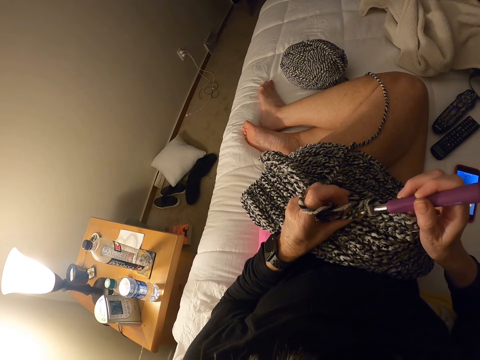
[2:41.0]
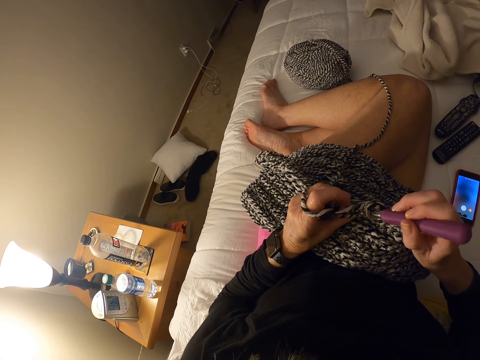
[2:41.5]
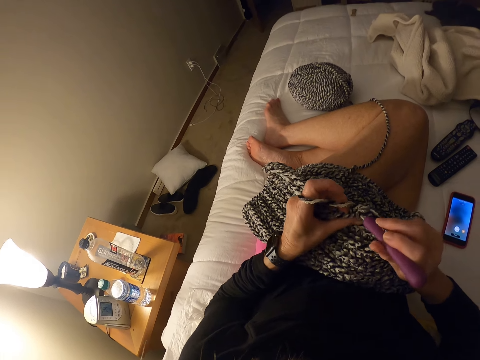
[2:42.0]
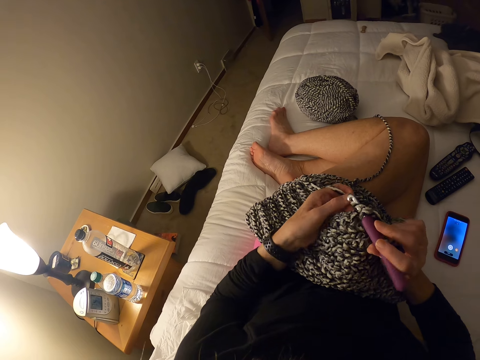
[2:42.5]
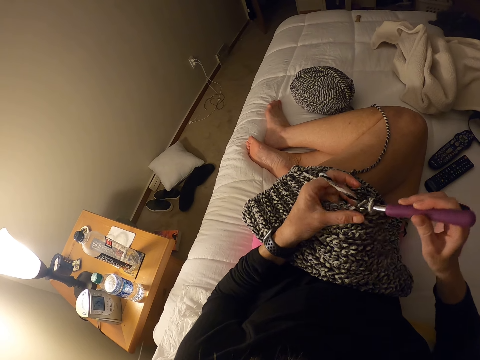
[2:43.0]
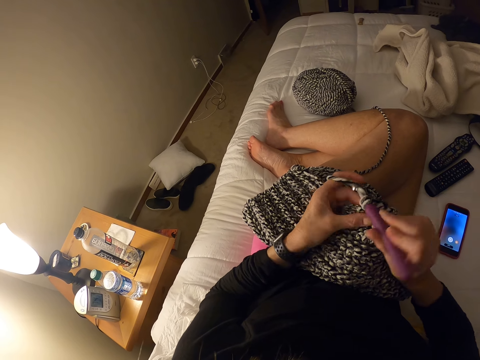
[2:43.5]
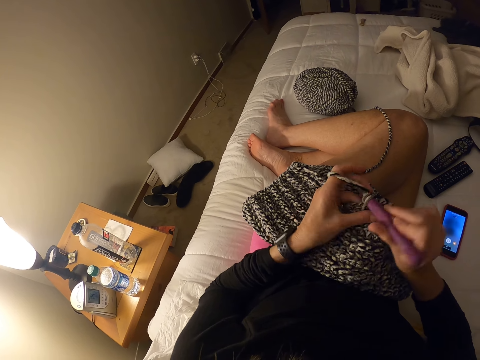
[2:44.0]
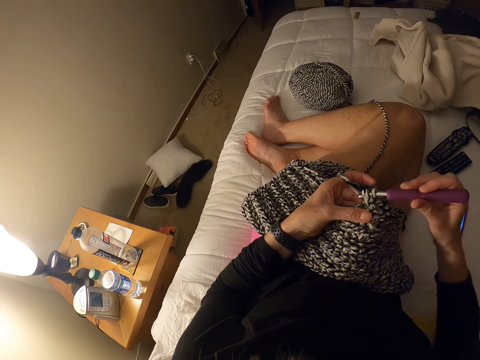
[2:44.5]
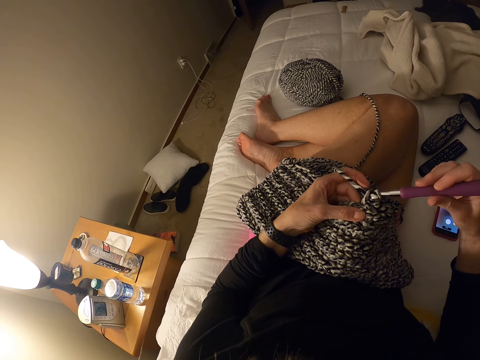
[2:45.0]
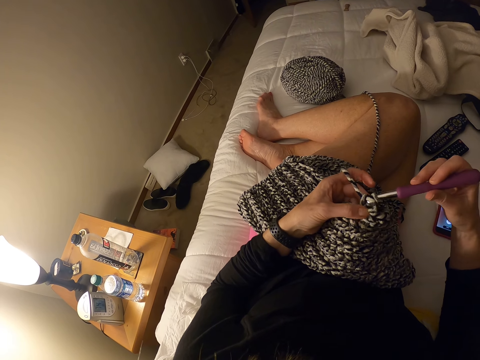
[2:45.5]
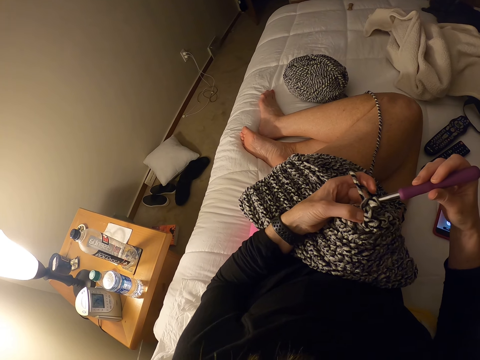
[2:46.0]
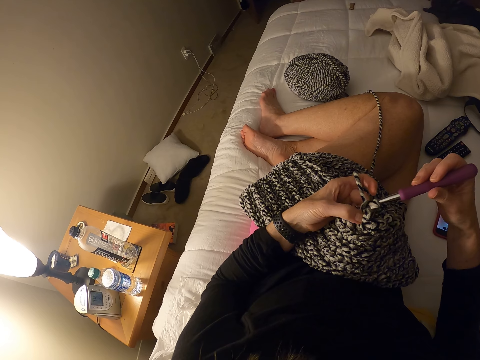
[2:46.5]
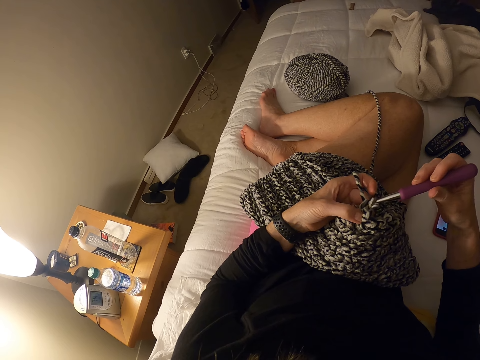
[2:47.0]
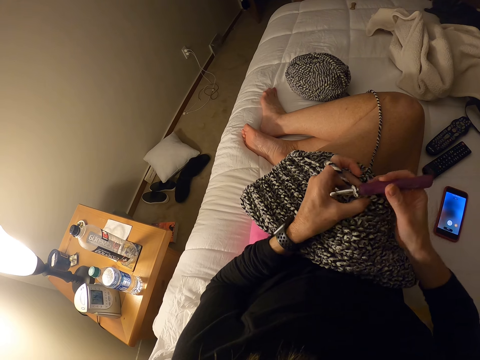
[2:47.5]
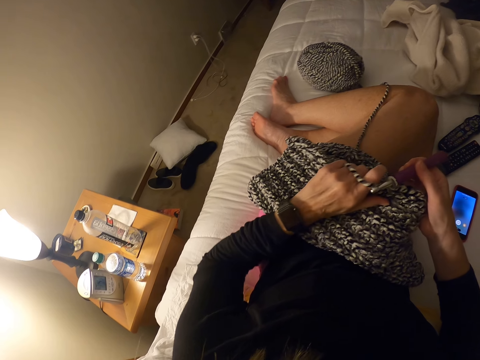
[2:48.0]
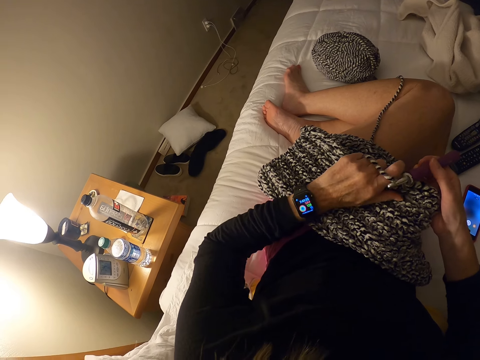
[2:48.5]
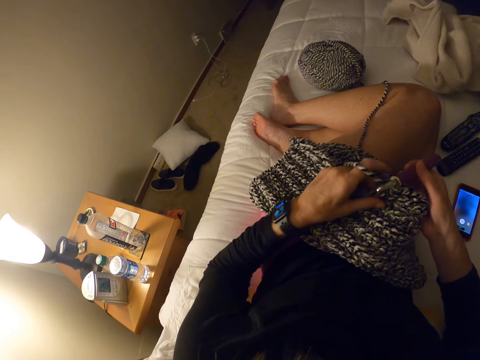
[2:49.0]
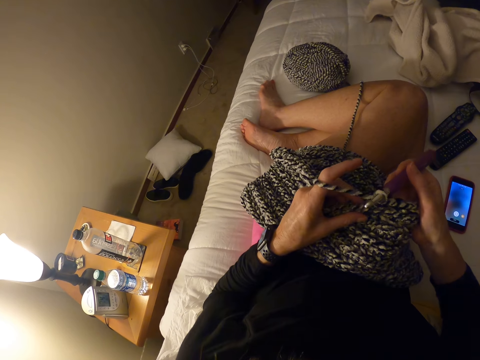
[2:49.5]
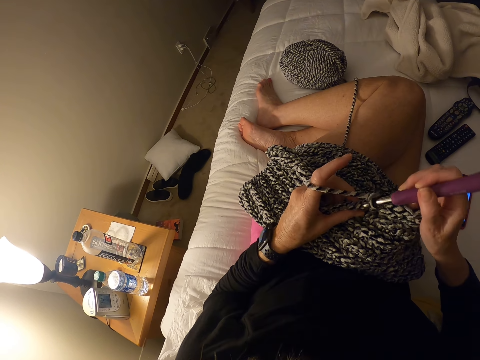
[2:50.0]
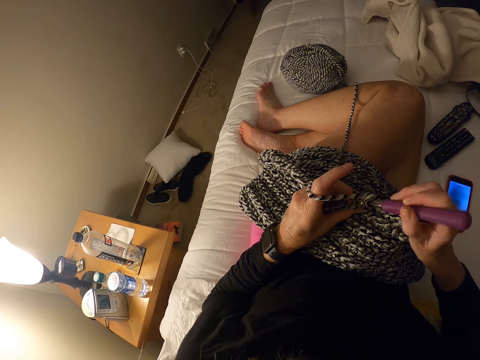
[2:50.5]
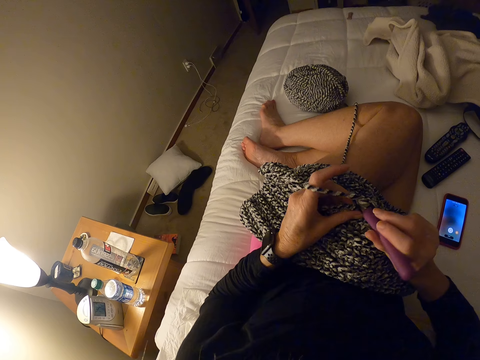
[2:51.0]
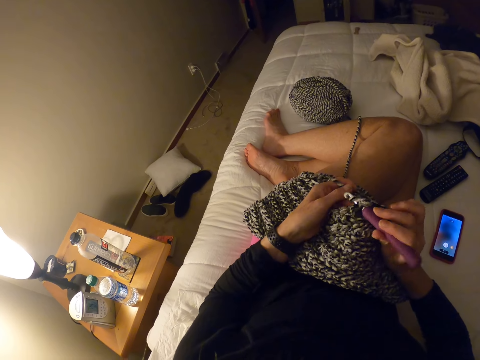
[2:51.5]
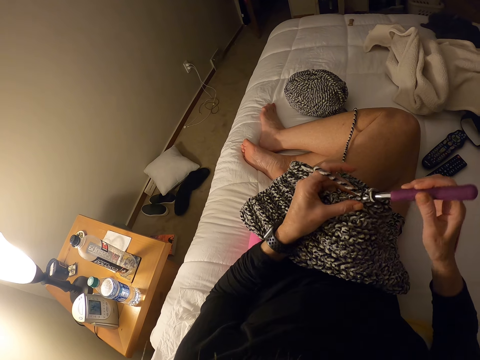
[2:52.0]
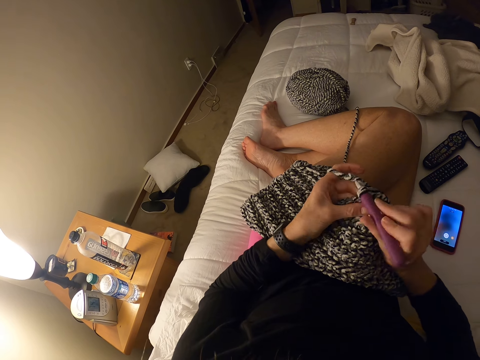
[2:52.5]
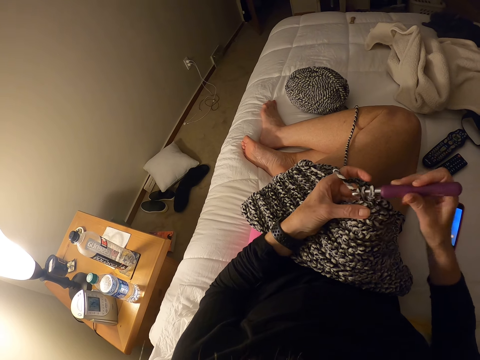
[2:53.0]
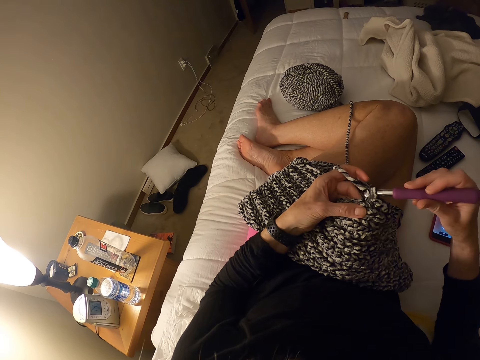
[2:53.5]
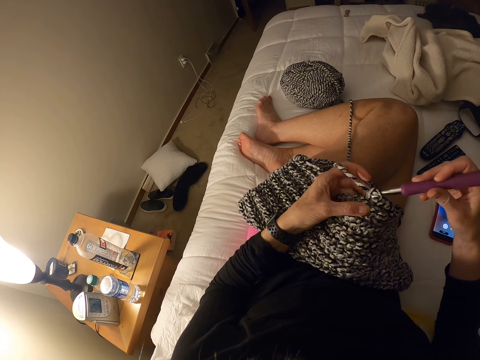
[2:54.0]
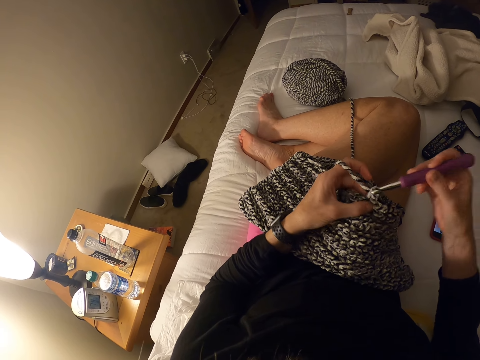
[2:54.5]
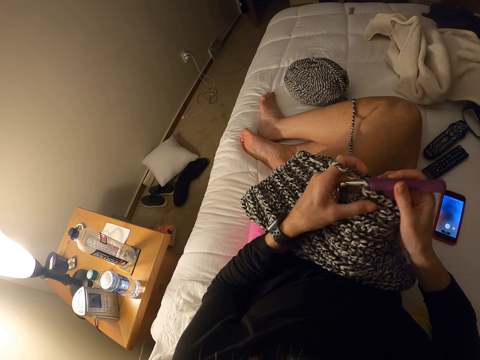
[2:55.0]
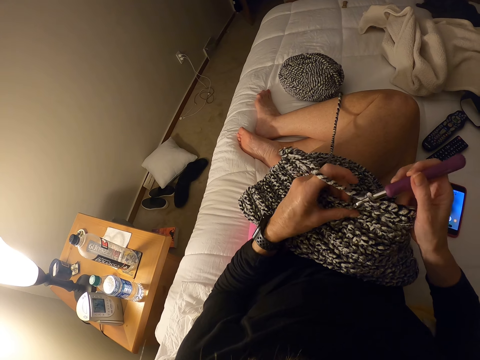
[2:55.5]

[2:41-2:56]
The camera wearer looks at the smart watch. She turns on her wrist watch. She knits the fabric with a crochet hook.

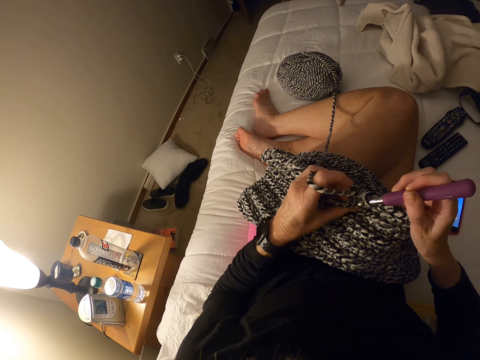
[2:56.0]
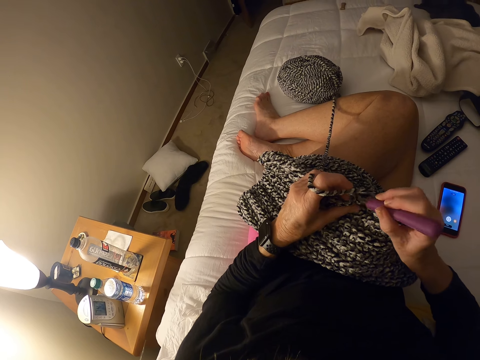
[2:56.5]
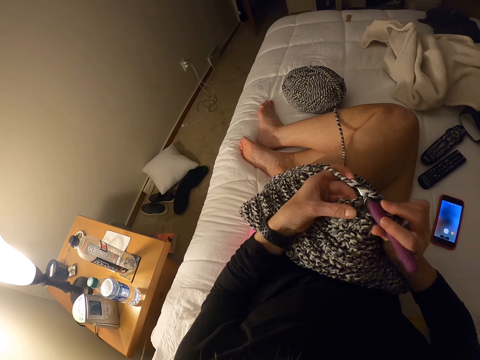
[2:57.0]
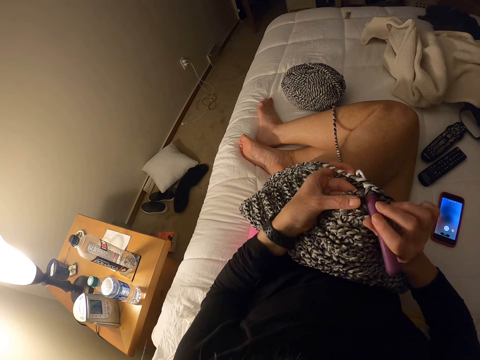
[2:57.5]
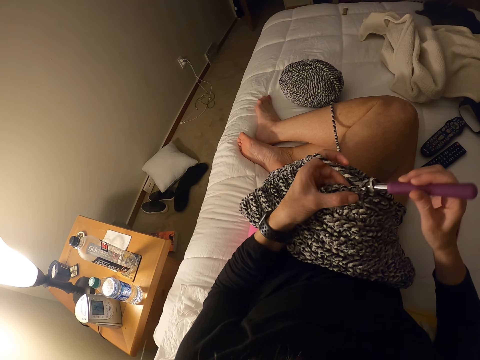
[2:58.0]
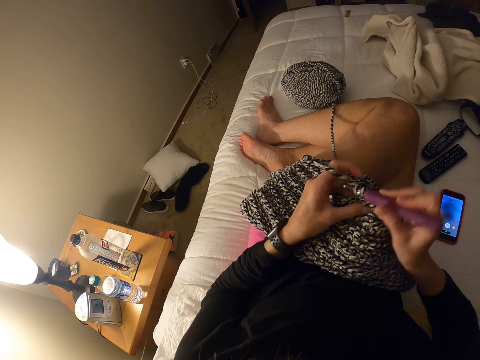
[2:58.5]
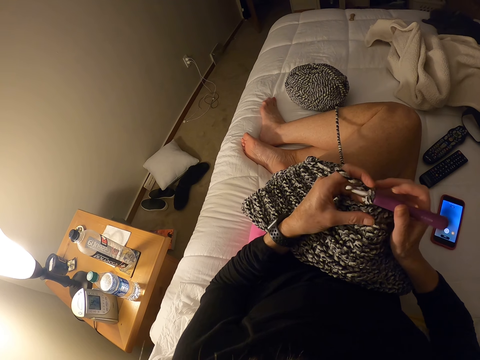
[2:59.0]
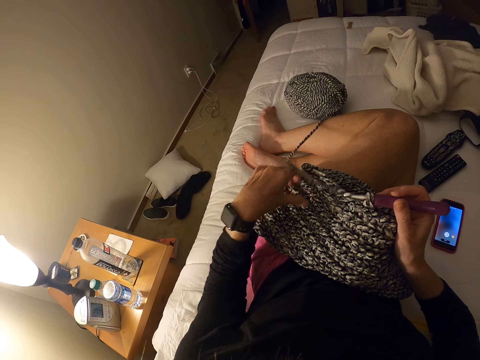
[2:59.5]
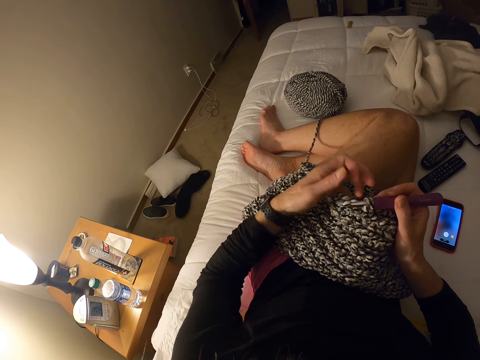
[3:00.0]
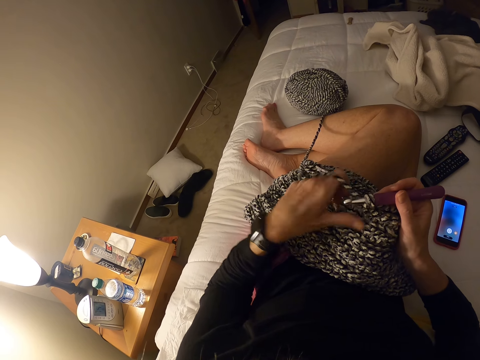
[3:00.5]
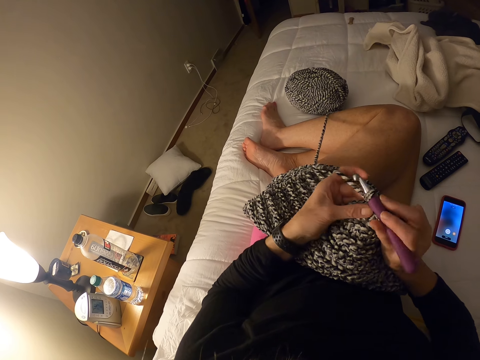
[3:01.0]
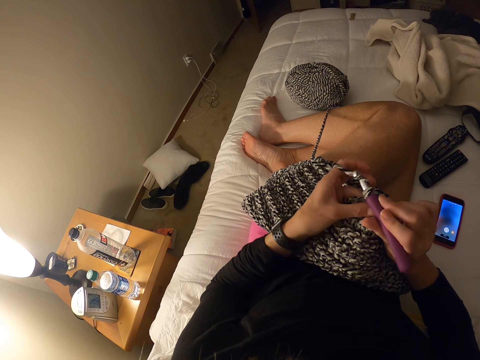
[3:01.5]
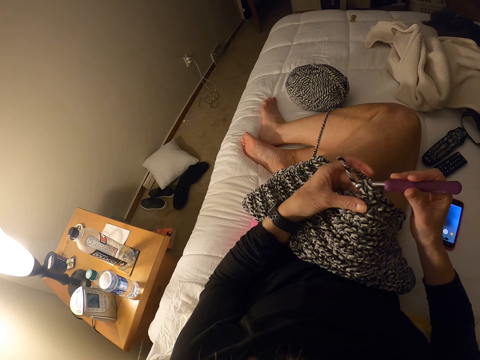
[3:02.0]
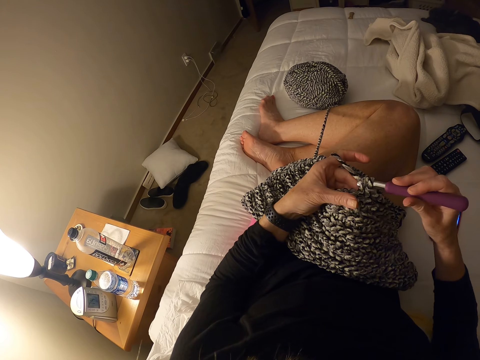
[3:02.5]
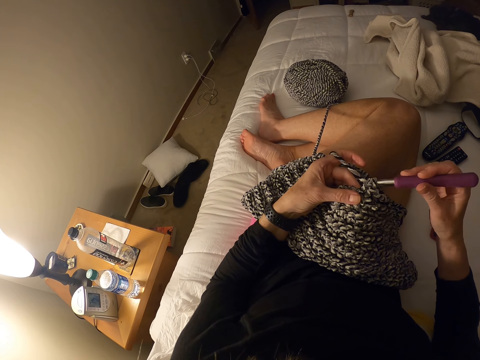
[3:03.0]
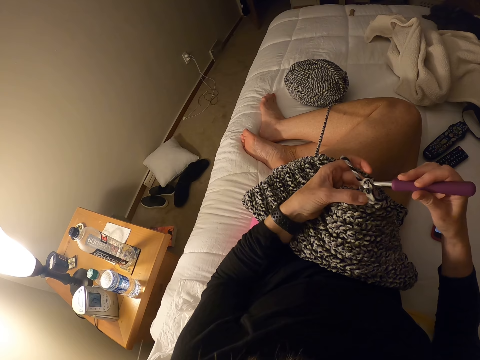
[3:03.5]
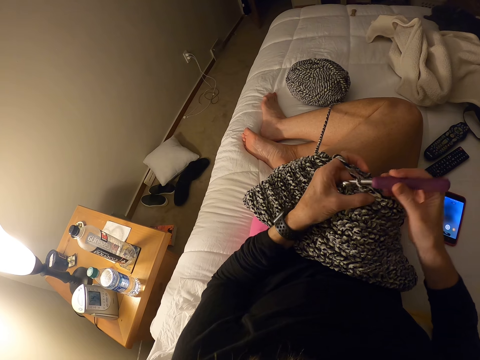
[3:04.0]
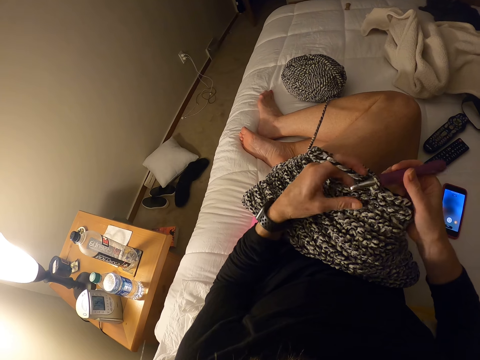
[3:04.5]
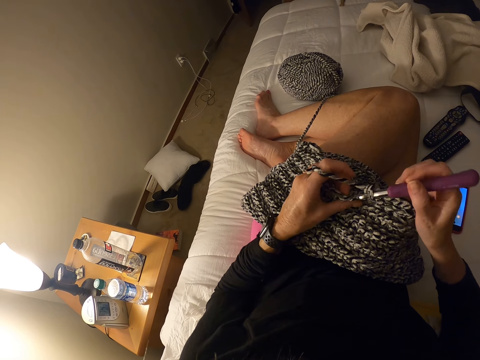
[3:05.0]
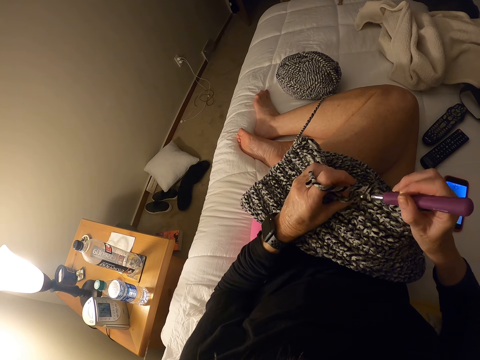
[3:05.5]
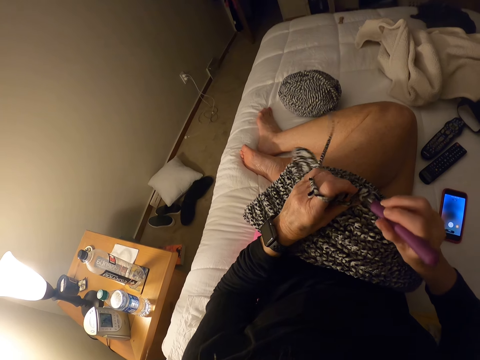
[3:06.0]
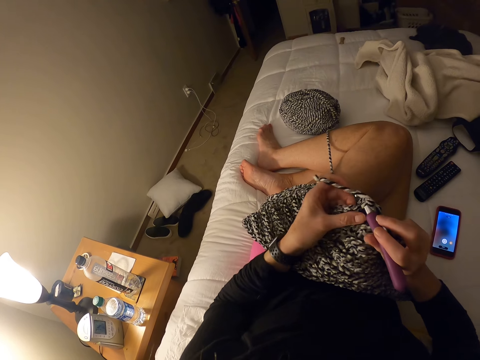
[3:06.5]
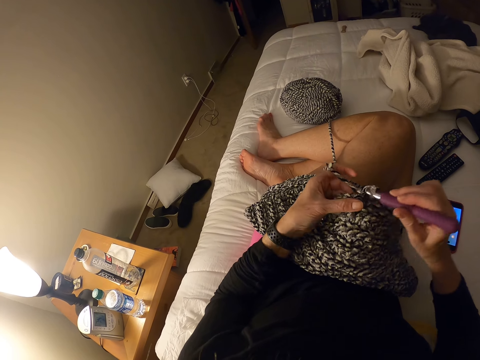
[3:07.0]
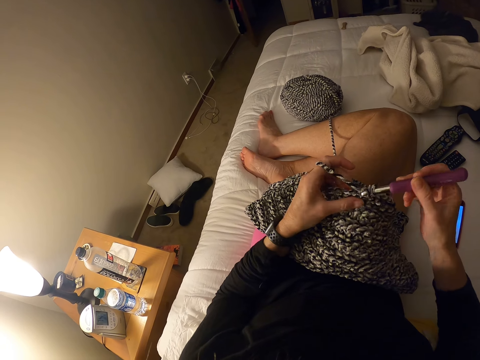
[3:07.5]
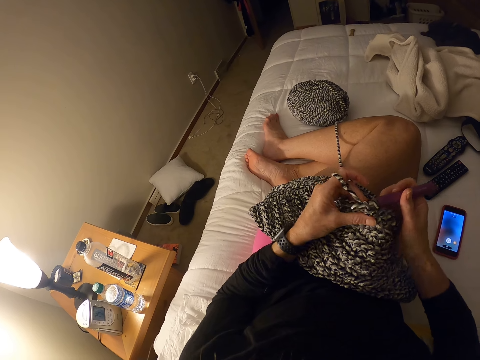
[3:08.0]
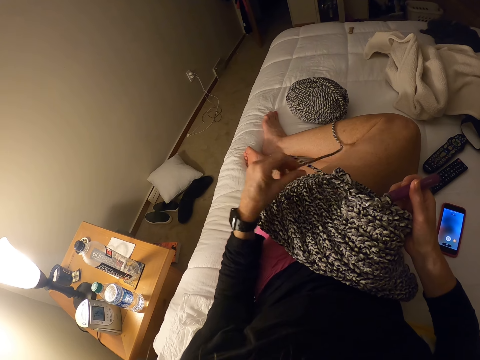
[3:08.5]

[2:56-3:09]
The camera wearer twists the yarn on the index finger. They knit the fabric with a crochet hook.
